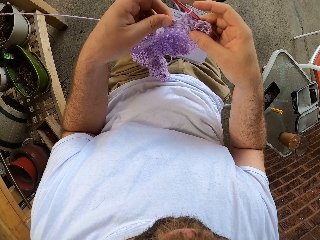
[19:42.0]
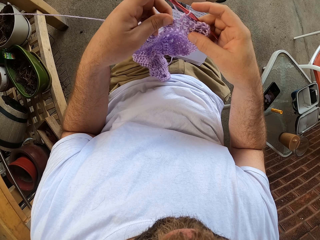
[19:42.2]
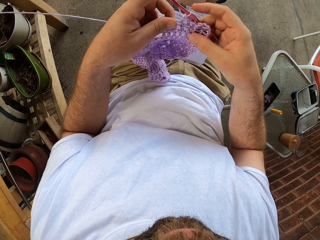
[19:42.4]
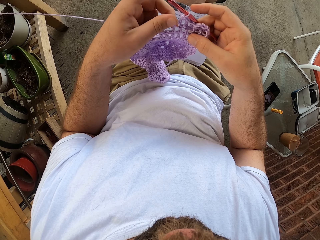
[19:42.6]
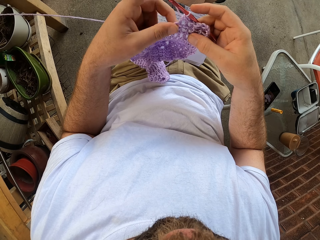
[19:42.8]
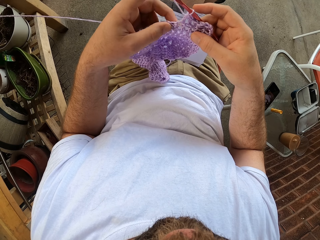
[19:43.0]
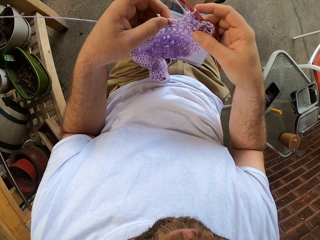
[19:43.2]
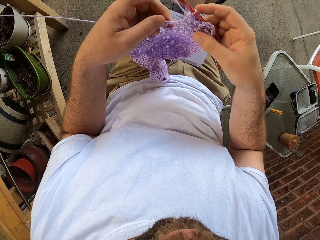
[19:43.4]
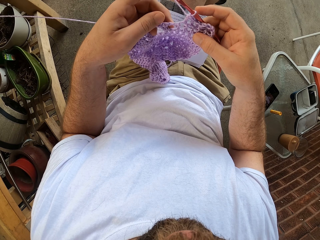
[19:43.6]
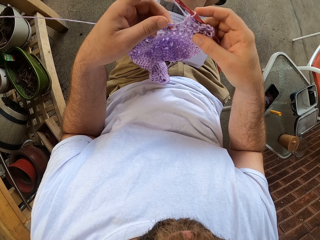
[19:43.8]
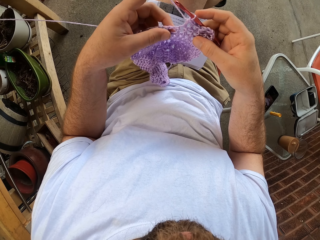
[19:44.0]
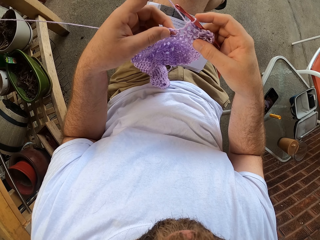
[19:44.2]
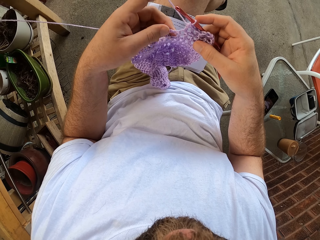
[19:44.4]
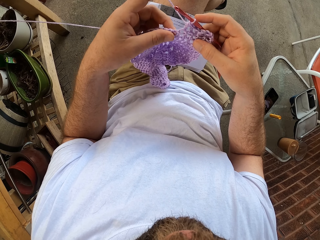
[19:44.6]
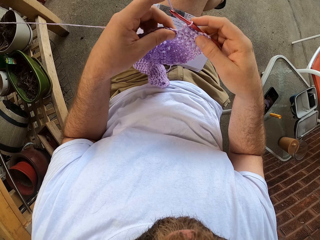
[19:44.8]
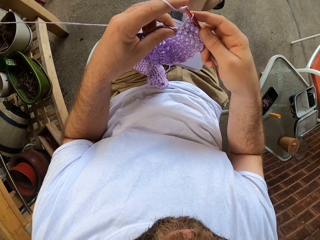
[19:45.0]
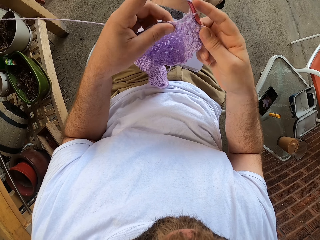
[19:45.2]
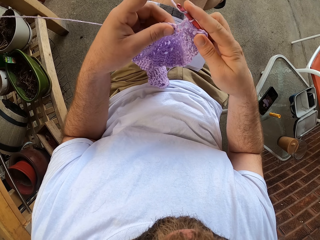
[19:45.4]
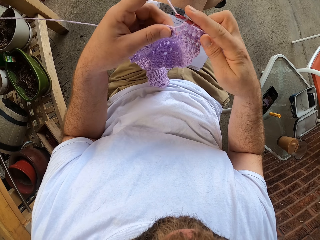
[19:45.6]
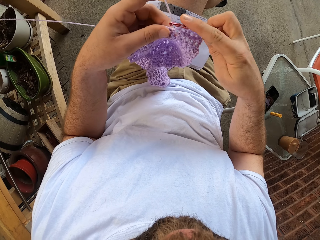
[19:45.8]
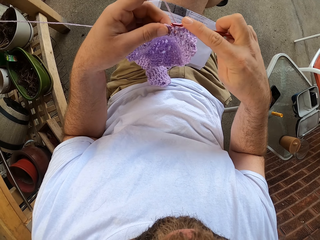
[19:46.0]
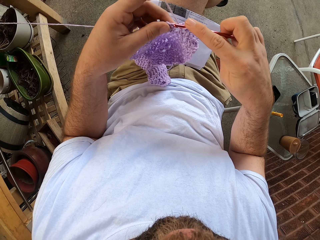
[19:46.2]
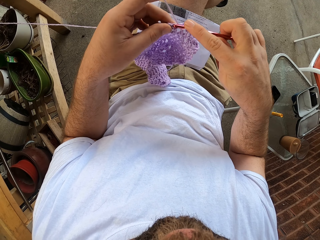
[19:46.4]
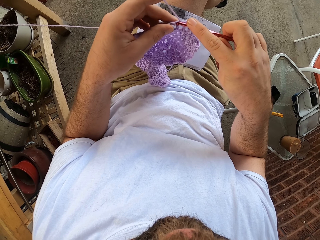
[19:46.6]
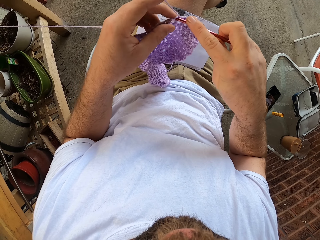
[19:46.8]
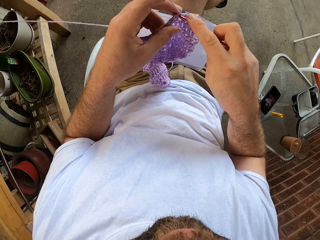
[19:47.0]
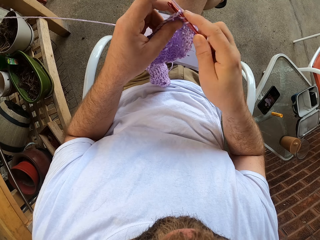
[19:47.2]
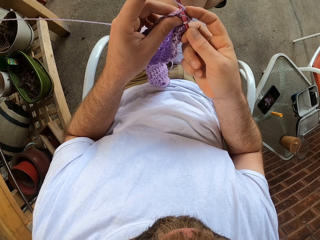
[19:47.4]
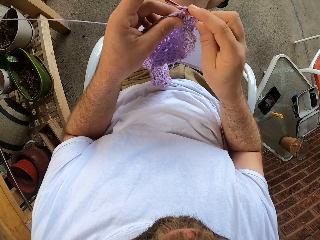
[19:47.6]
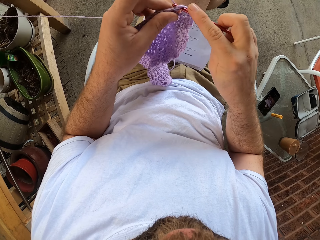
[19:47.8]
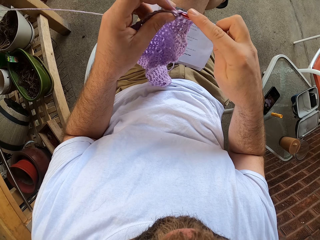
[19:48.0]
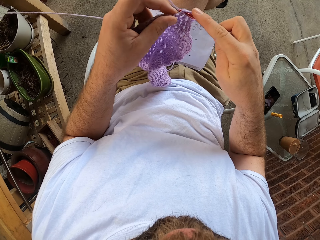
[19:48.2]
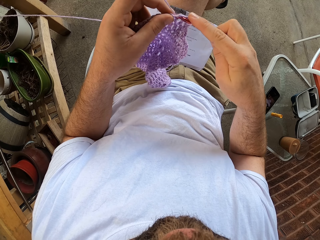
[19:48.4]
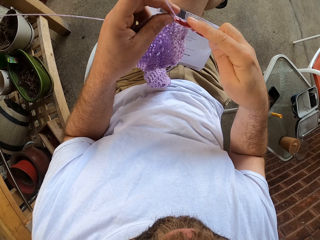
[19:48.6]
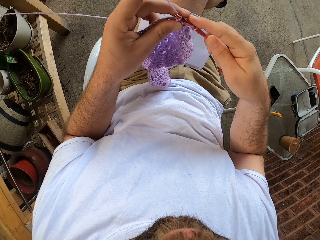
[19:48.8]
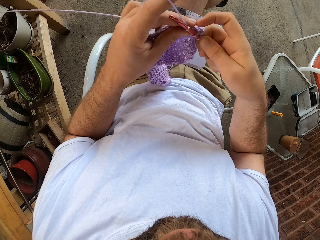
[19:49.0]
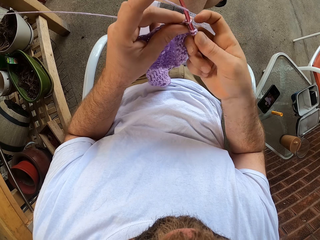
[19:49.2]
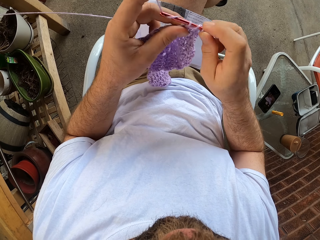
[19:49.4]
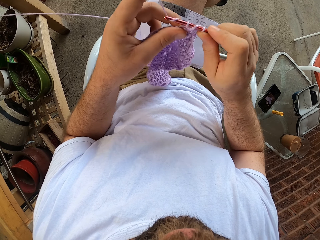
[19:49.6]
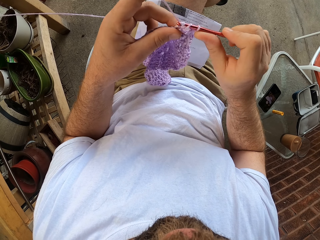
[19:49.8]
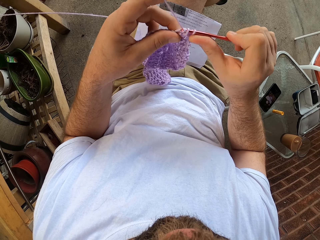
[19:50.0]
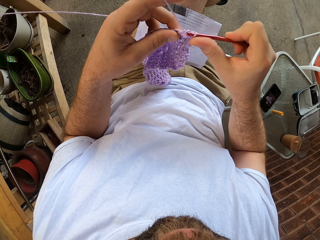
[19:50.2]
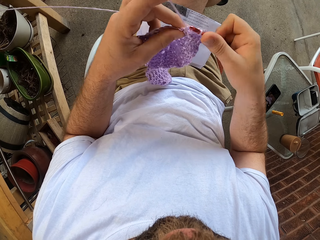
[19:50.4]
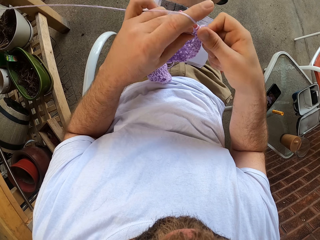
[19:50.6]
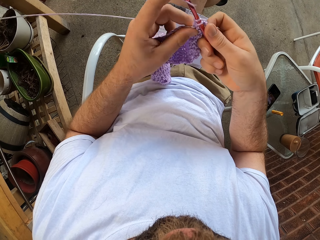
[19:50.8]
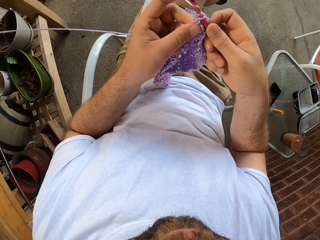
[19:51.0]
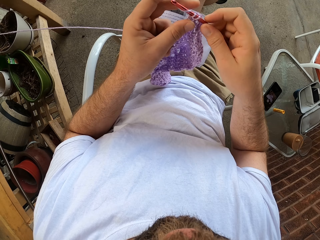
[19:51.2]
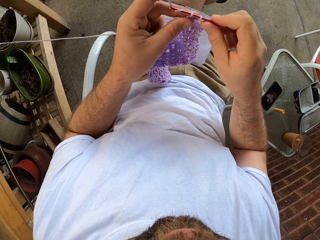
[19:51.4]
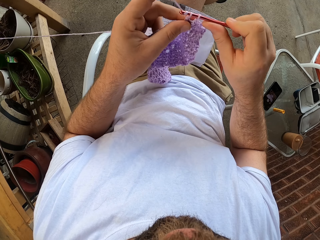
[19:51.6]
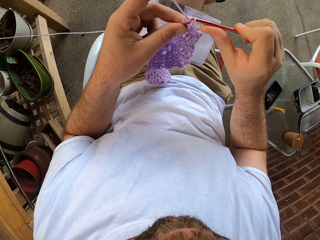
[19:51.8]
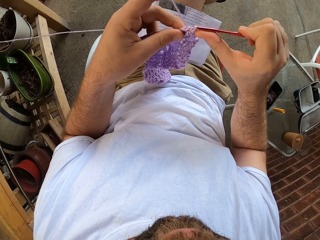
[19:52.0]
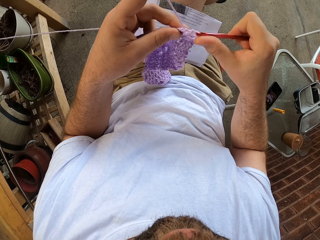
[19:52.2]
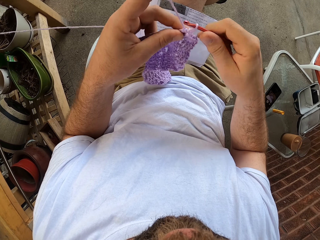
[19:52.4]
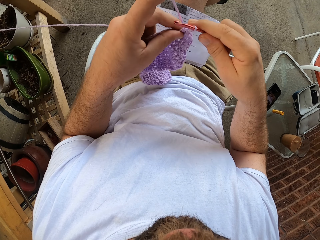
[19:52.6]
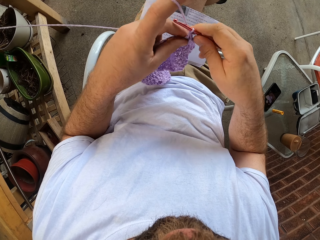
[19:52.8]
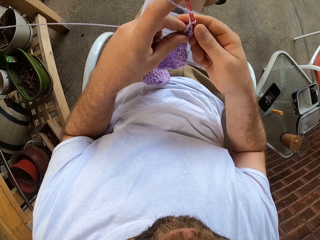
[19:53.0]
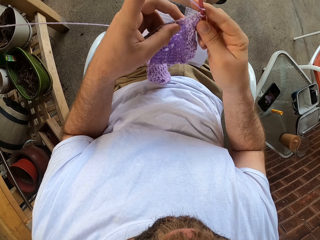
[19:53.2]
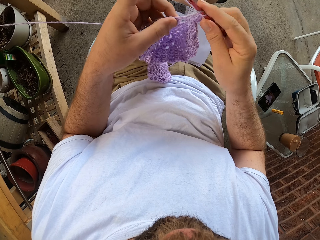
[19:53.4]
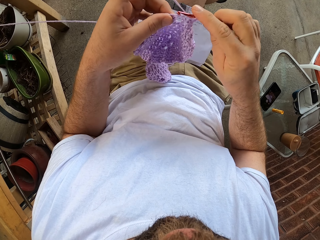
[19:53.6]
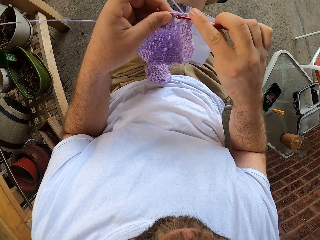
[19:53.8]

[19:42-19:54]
The camera wearer loops the yarn around the crochet hook. He continues to knit the fabric with the needle in his right hand and the thread in his left hand.

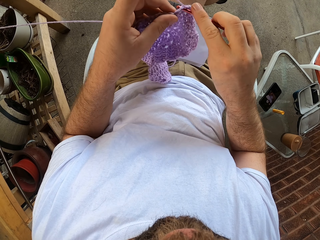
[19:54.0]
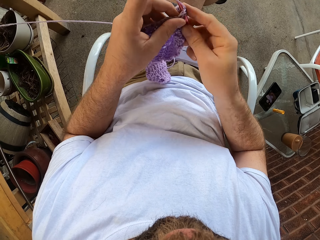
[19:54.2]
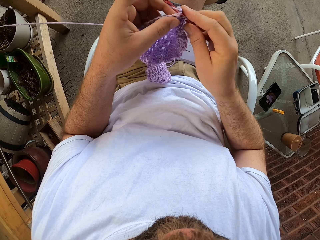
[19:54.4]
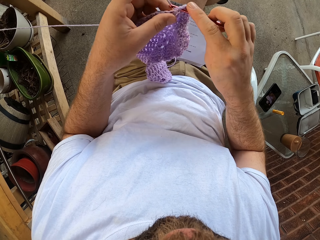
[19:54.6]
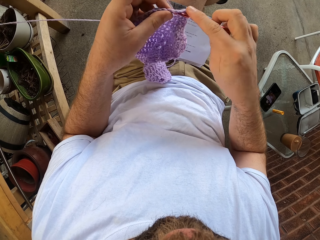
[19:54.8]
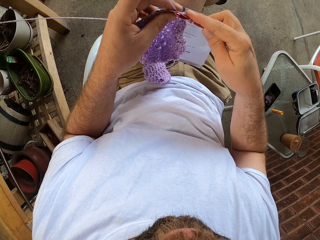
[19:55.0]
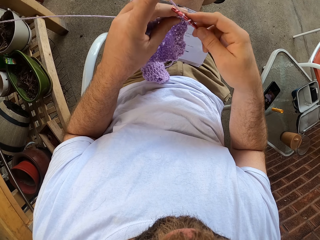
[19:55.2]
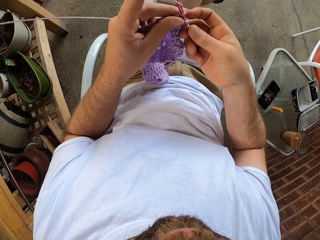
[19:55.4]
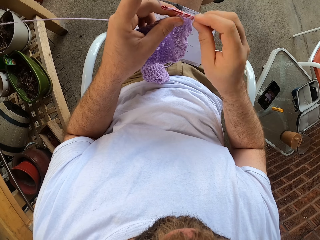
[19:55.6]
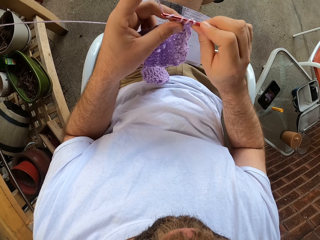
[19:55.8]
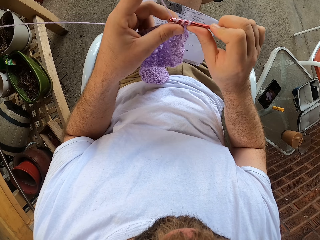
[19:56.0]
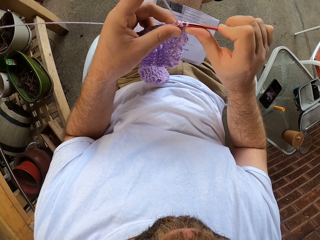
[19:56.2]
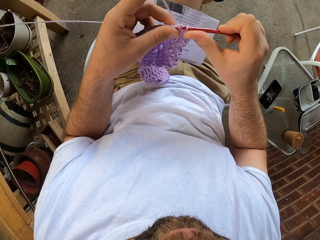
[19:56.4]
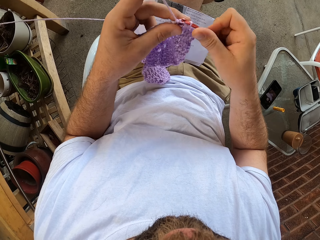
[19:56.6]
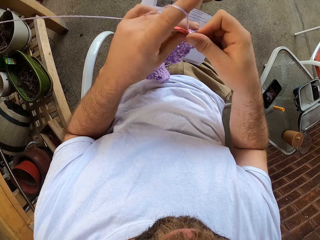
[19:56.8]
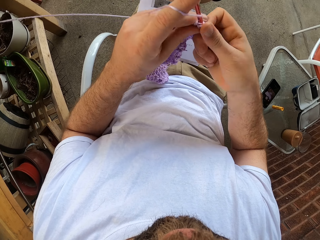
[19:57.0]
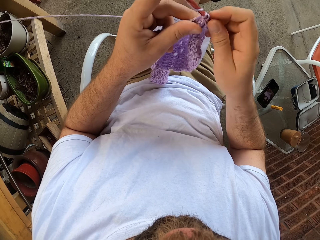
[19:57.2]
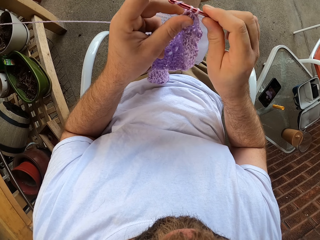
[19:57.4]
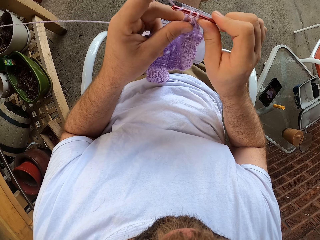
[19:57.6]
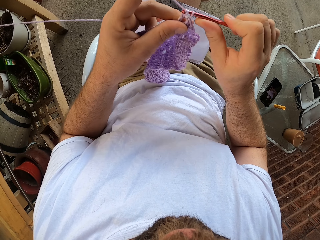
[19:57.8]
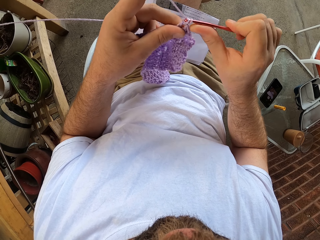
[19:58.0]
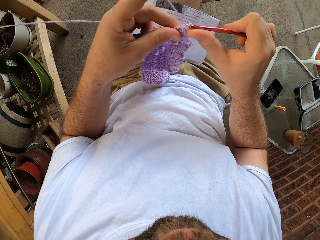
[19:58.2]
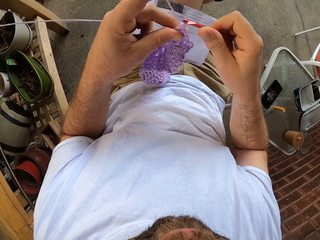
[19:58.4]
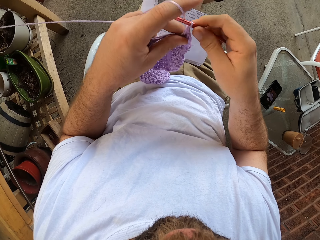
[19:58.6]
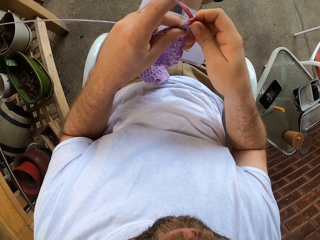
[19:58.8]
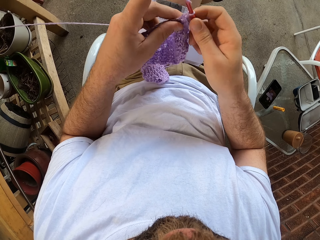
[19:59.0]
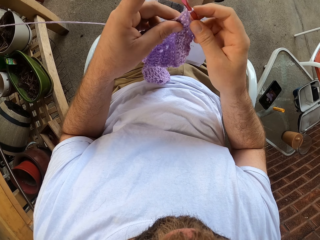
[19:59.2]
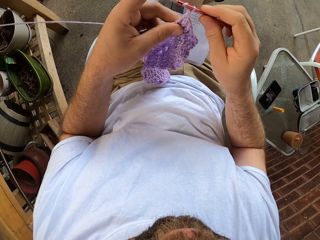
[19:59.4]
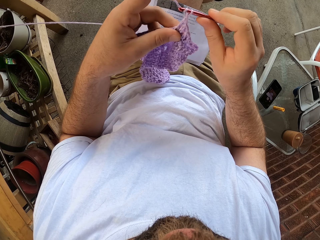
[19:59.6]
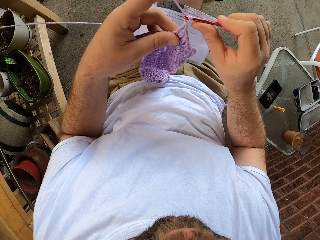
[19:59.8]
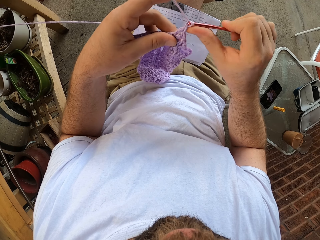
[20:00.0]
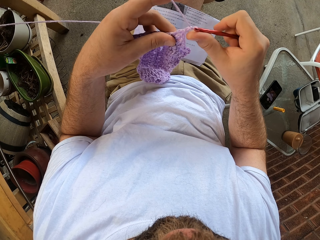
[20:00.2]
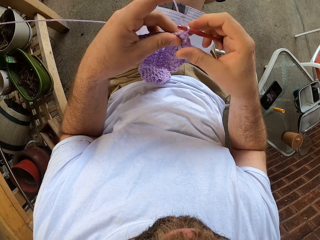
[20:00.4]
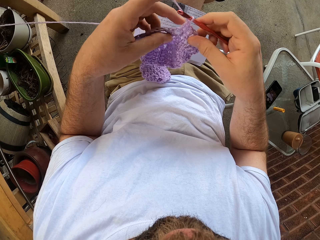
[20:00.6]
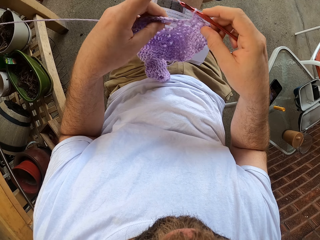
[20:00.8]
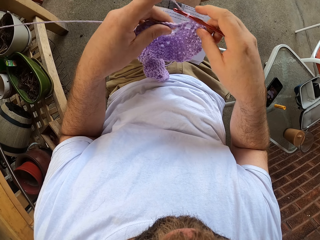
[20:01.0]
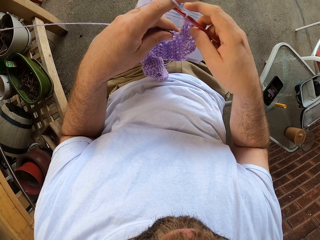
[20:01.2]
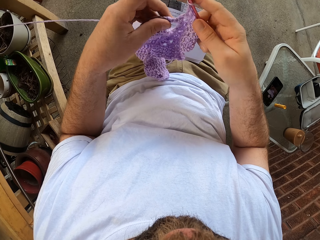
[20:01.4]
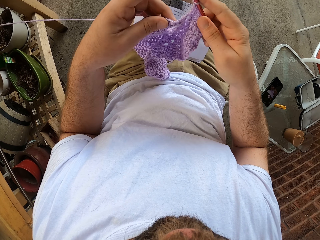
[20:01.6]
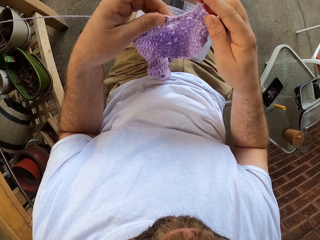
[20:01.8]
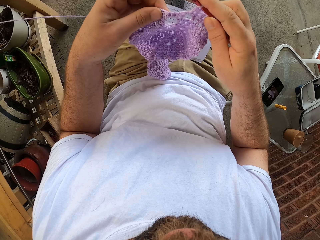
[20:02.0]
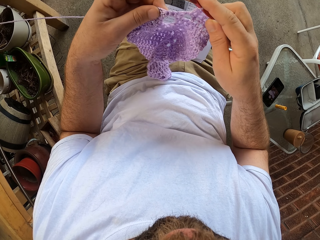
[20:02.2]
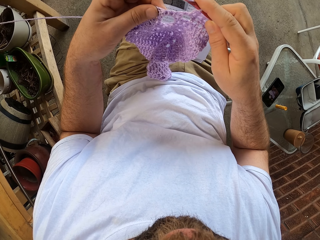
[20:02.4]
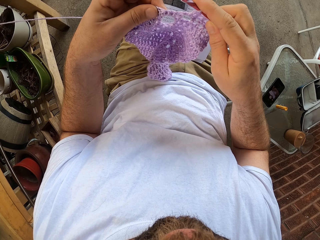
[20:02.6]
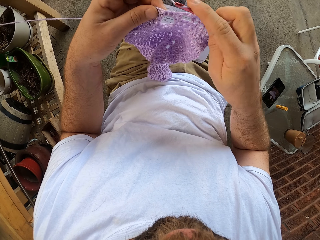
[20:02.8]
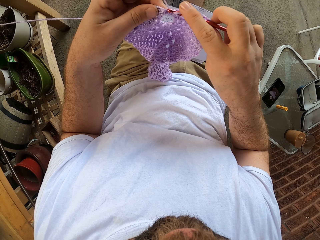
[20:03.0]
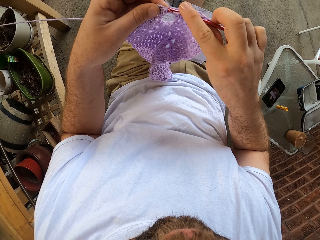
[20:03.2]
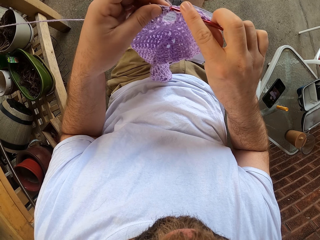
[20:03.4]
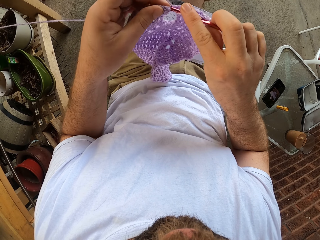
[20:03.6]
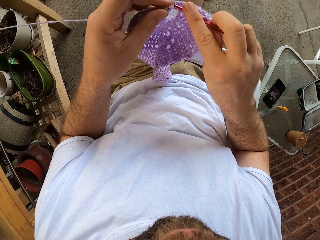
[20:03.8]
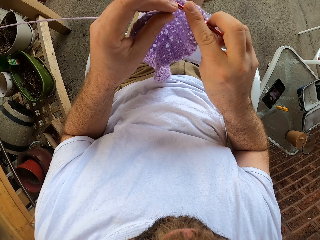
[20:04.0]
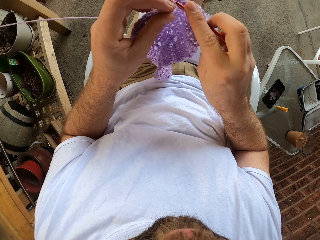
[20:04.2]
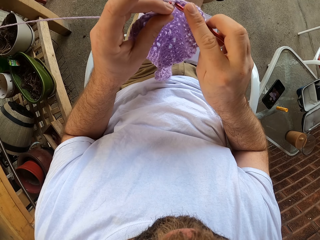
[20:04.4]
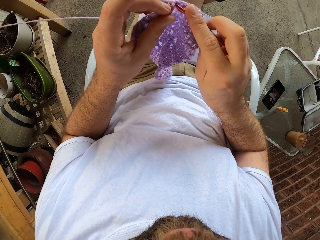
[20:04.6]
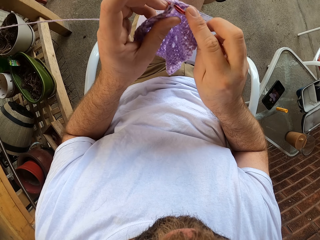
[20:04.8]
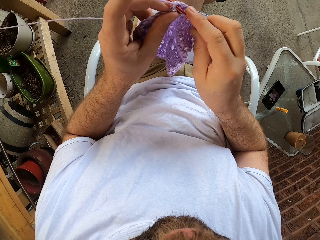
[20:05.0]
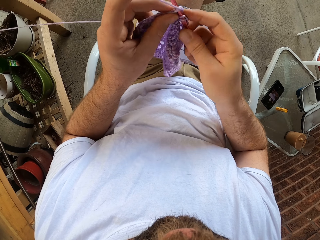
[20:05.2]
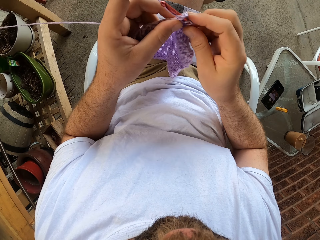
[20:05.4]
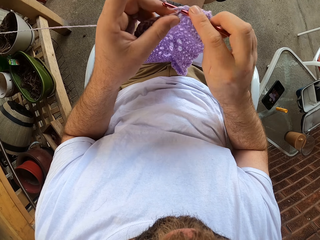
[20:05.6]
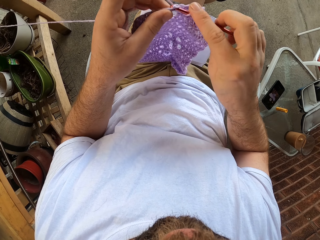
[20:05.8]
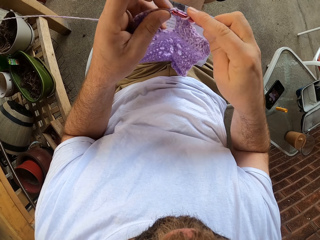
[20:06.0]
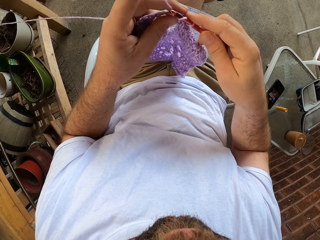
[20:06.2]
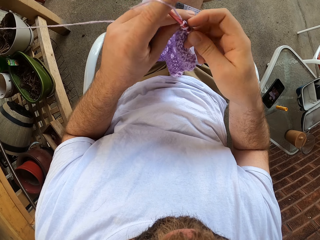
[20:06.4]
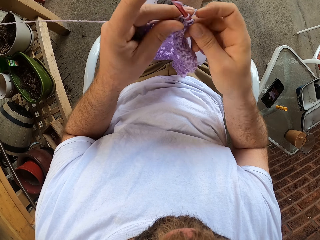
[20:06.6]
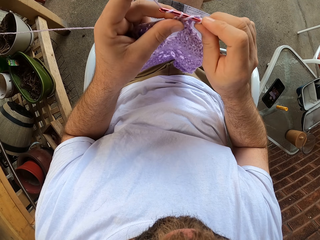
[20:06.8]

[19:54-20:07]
The camera wearer adjusts the fabric. They loop the yarn around the crochet hook. They crochet the fabric using the crochet hook.
